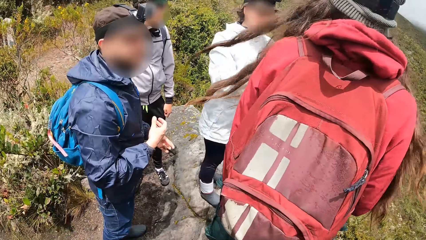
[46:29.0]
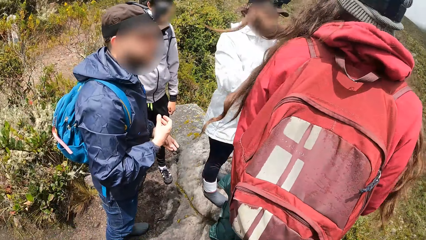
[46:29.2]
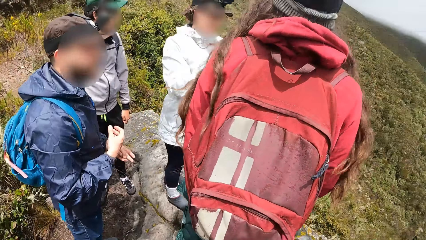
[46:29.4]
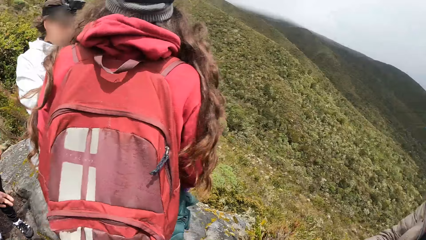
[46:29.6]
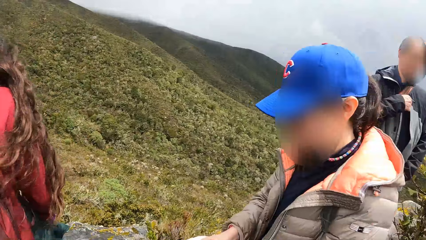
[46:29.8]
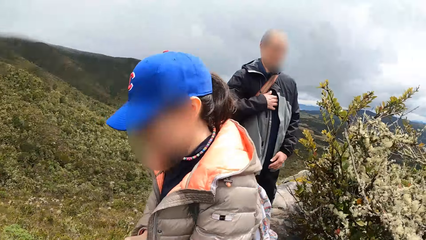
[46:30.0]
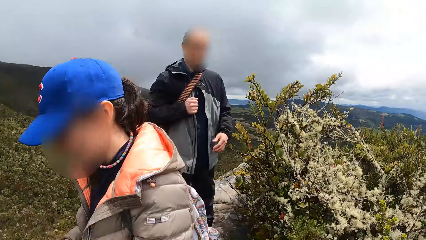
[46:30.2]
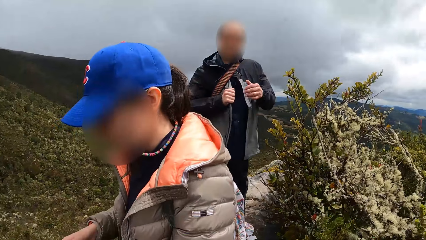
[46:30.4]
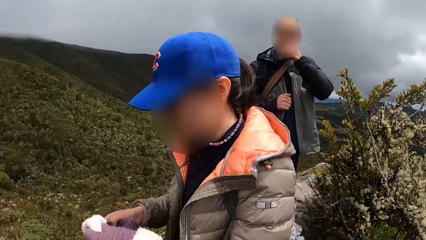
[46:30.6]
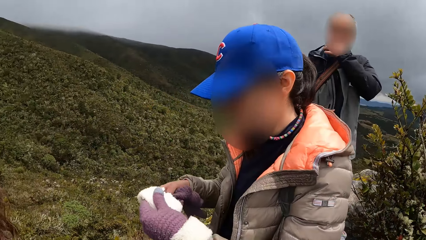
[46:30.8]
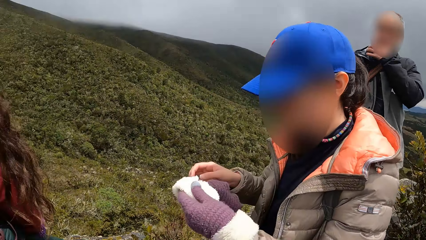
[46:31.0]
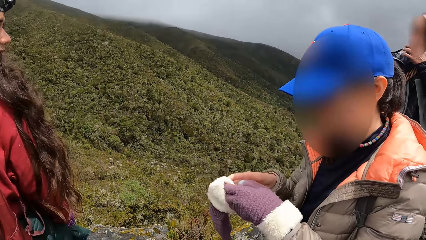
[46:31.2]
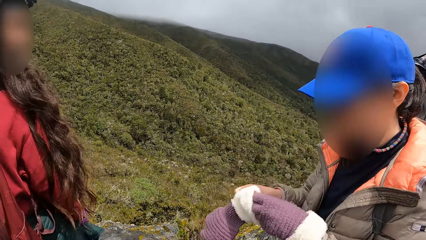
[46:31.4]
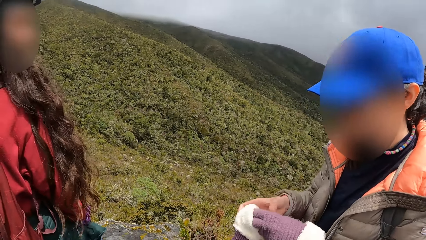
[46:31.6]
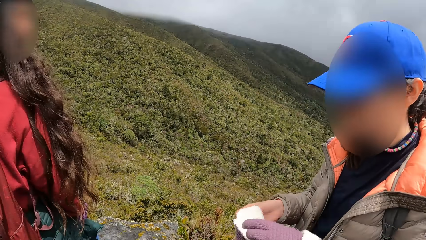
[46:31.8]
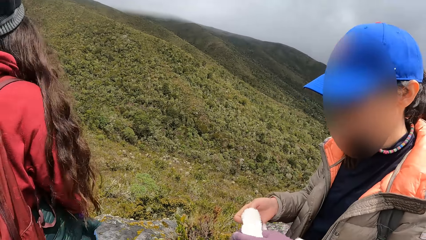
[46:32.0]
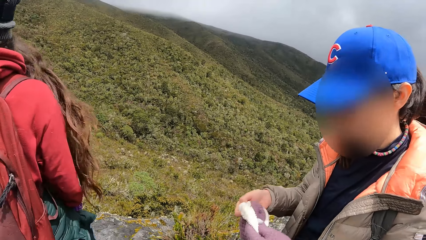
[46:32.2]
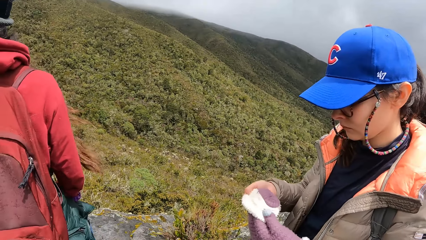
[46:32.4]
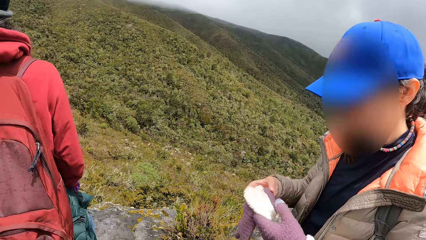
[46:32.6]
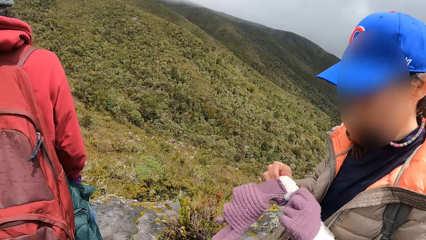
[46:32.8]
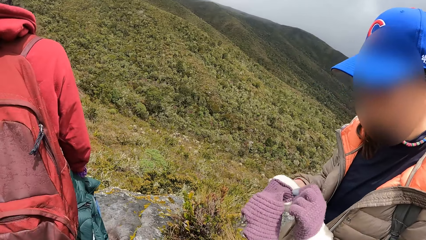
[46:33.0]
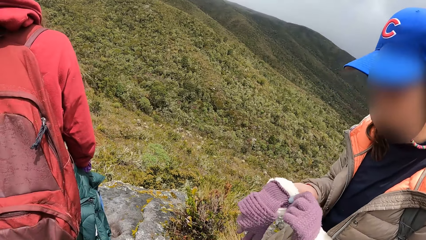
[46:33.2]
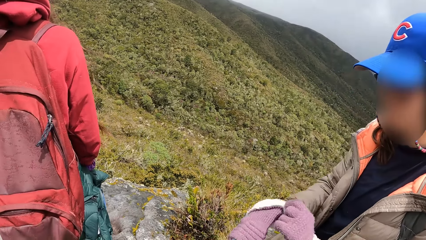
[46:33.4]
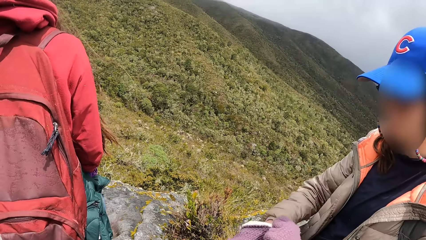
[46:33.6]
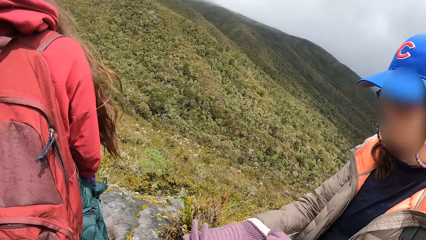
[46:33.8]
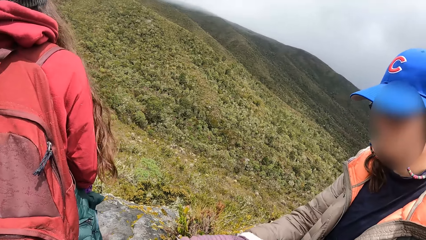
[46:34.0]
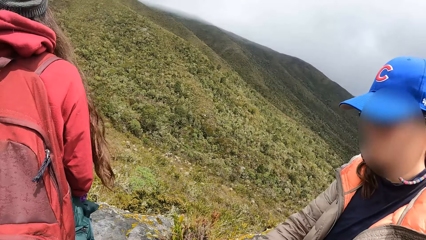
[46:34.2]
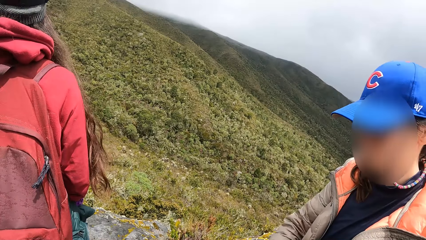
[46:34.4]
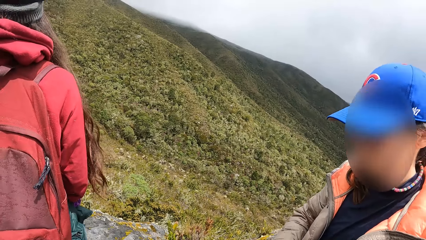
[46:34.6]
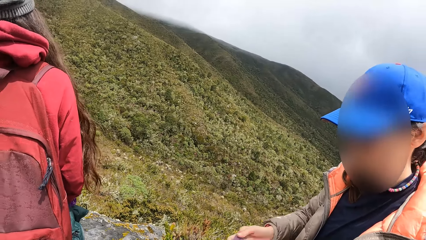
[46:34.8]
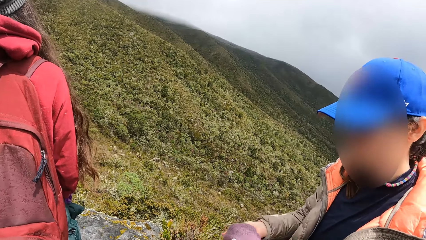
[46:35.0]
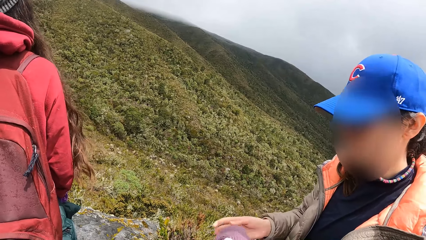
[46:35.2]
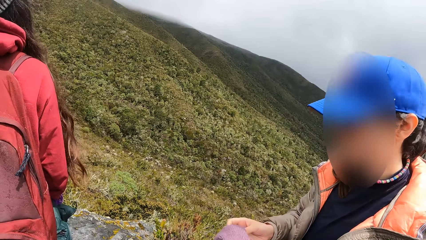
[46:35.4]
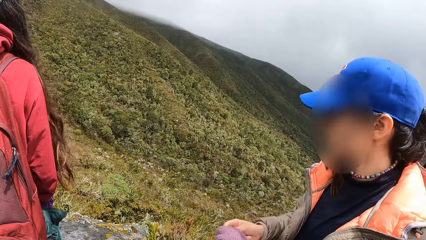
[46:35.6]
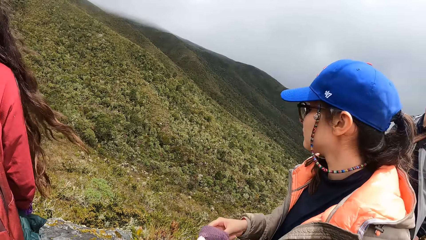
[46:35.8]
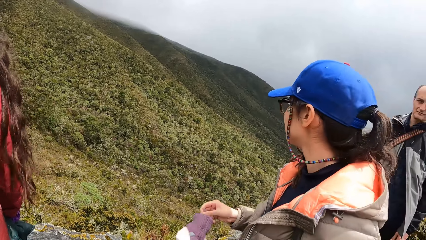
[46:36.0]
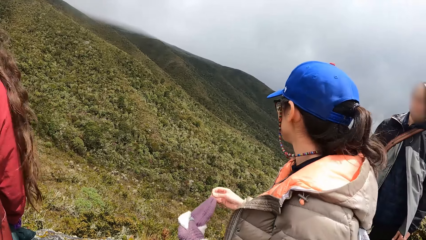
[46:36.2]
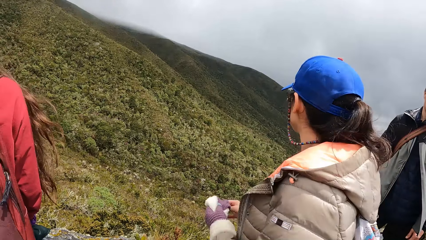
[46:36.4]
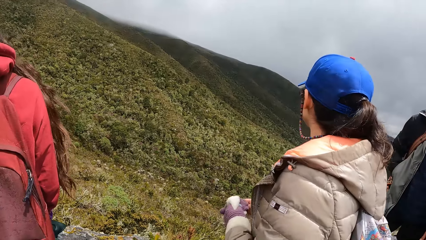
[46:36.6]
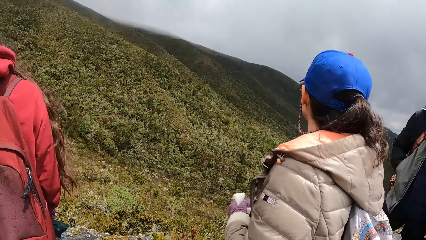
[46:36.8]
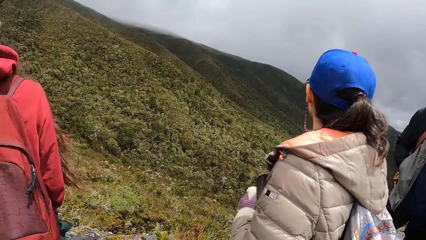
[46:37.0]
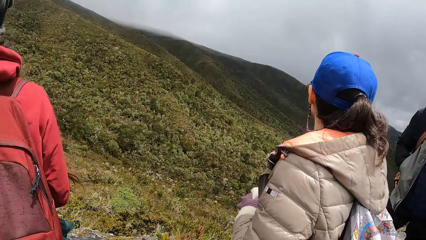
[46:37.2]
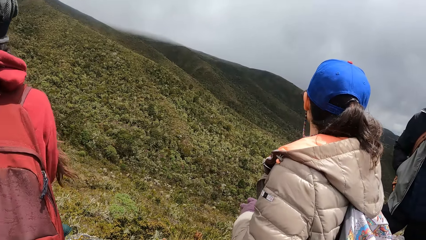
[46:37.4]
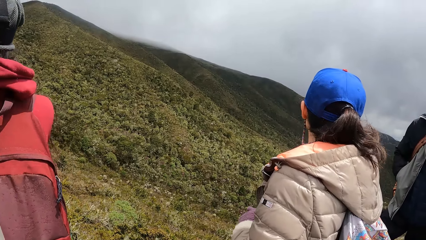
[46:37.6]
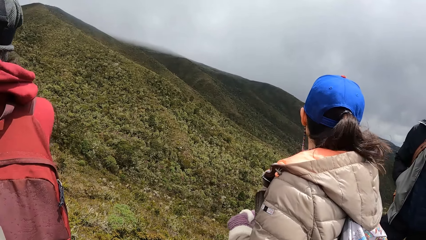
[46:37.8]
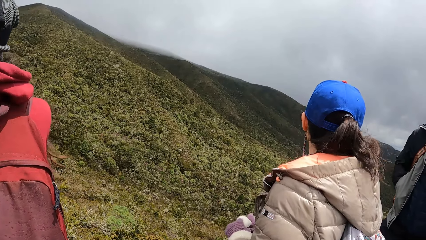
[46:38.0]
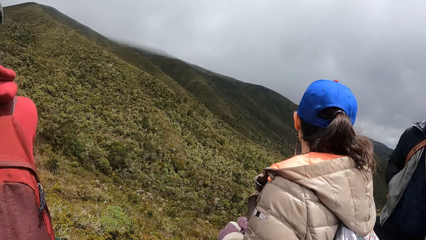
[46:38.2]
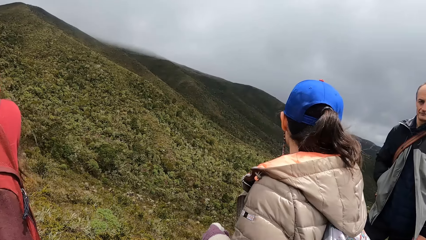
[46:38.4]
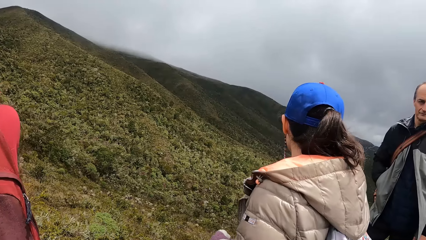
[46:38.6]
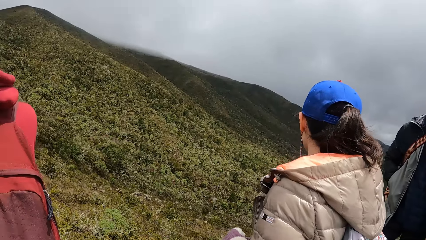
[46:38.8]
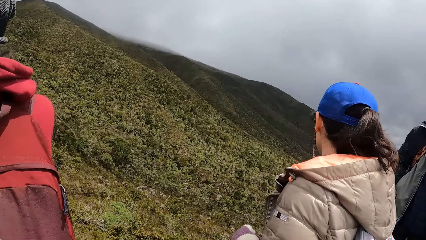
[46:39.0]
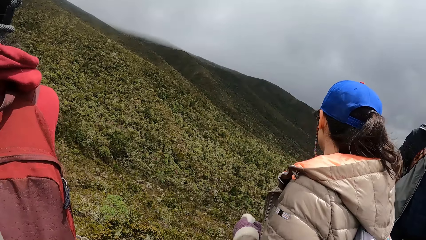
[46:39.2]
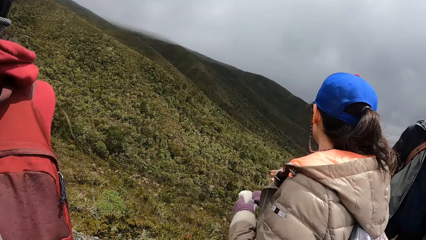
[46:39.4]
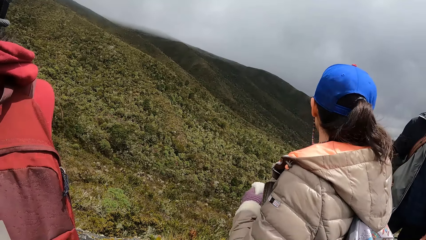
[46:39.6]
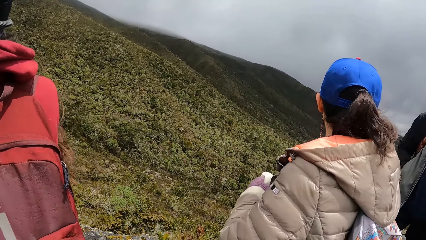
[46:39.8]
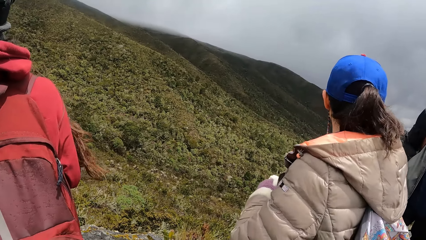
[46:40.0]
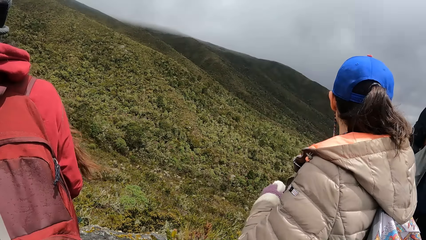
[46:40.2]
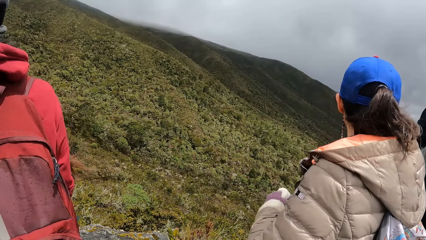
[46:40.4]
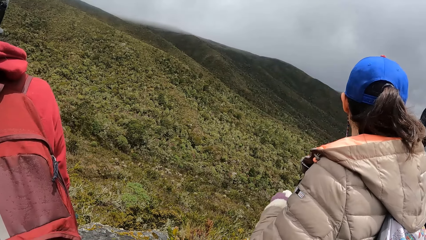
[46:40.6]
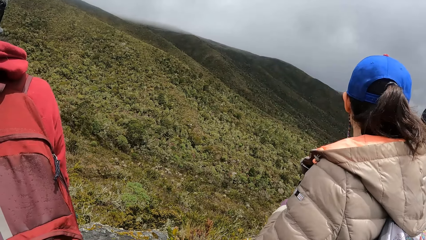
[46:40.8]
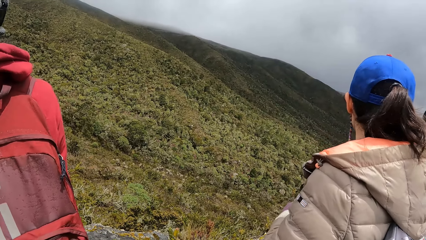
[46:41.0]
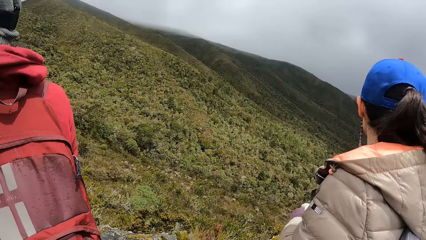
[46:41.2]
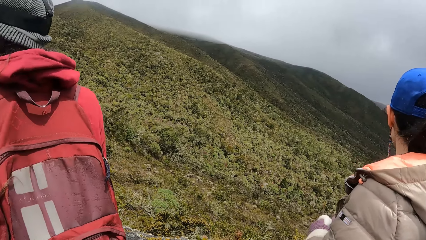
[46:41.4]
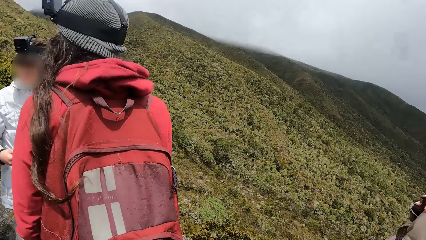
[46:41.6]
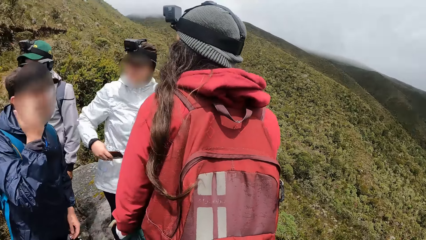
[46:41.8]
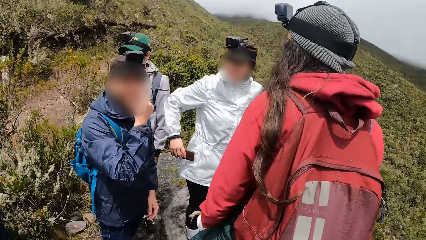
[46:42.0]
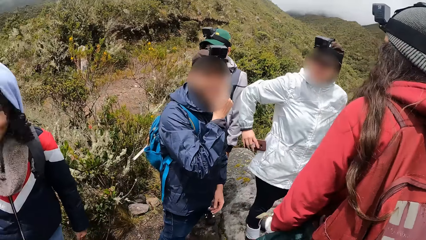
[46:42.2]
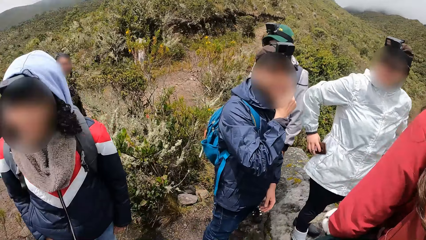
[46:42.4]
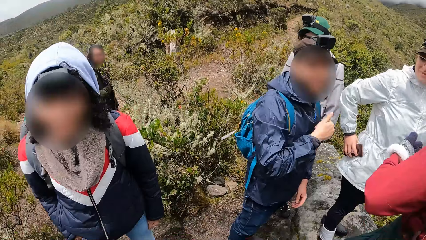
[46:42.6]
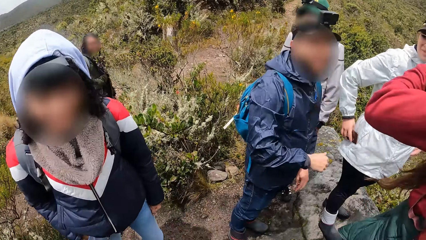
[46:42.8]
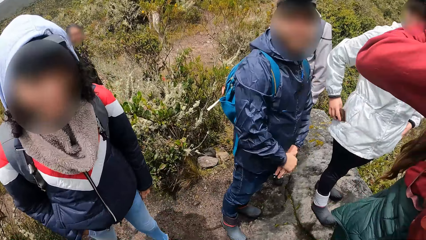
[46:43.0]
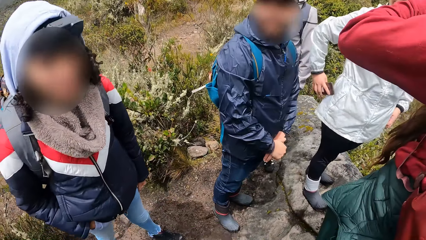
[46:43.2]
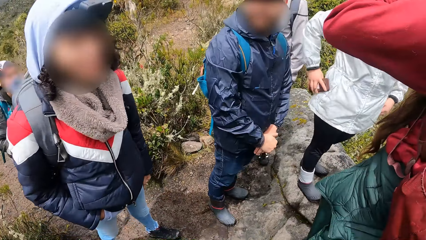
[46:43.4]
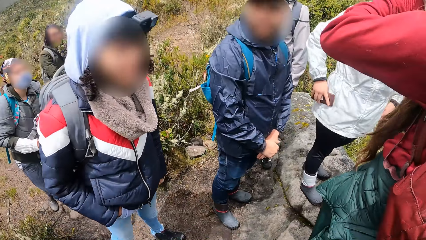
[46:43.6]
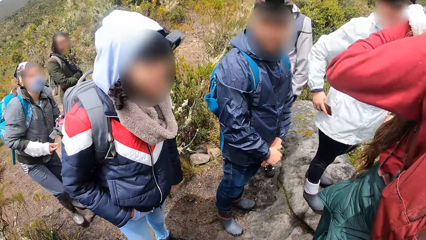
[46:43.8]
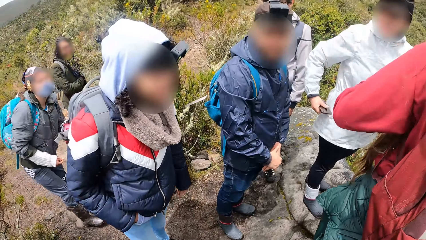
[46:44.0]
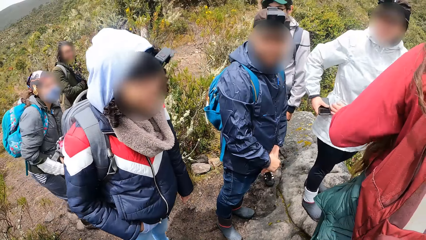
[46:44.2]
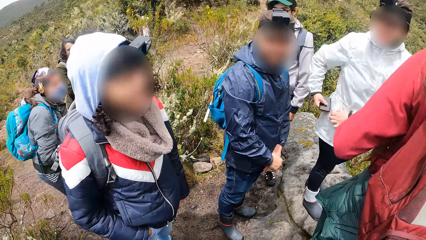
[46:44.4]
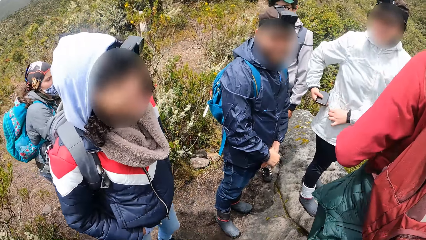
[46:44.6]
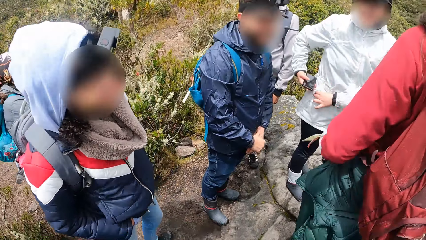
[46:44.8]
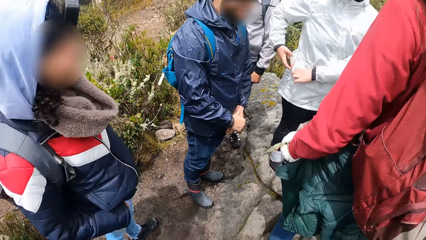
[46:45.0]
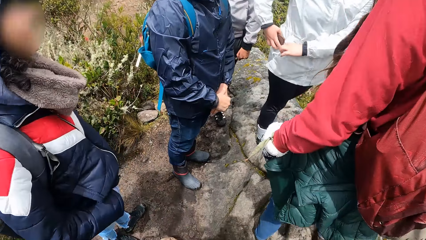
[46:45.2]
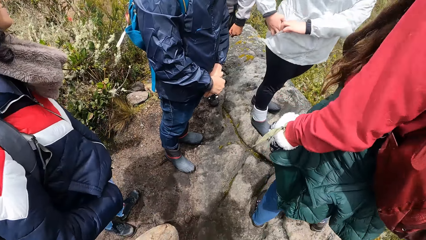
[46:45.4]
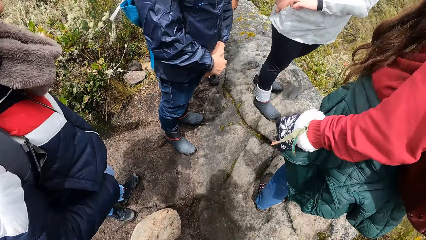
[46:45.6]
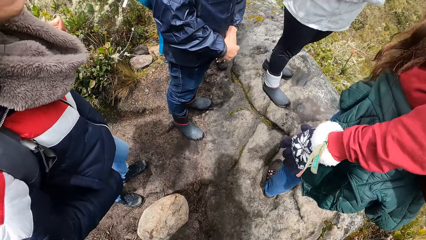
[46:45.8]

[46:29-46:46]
A person looks round. The camera wearer turns round. Another person turns gloves inside out. The other person looks around. The camera wearer turns round.
